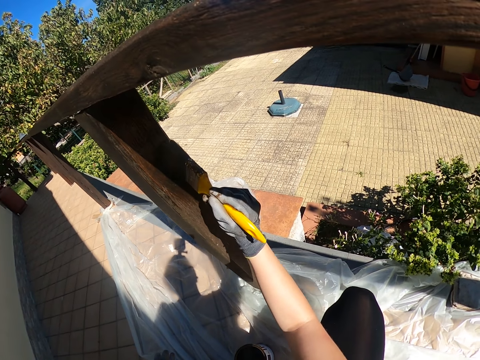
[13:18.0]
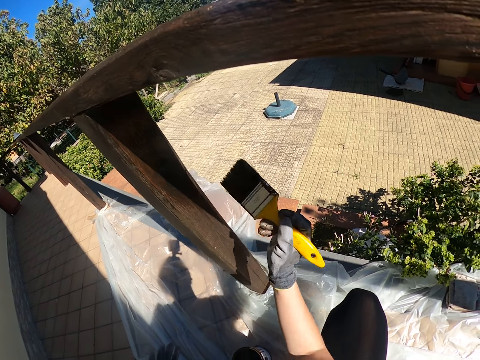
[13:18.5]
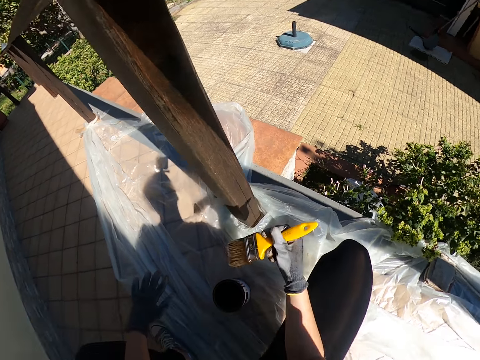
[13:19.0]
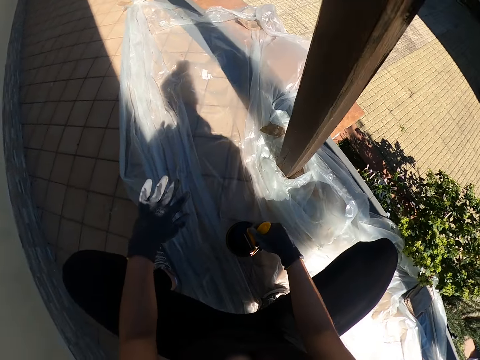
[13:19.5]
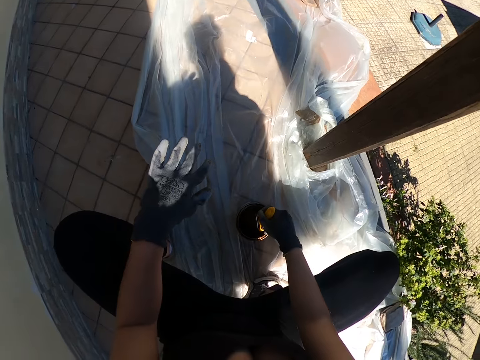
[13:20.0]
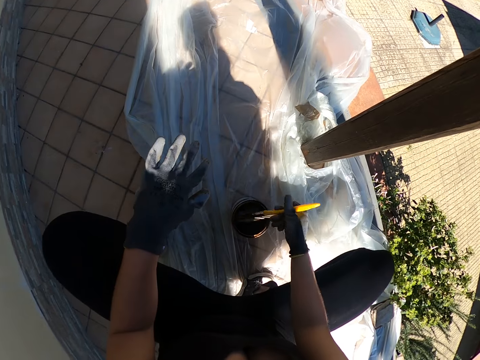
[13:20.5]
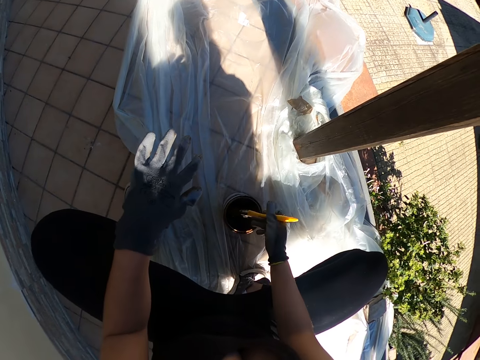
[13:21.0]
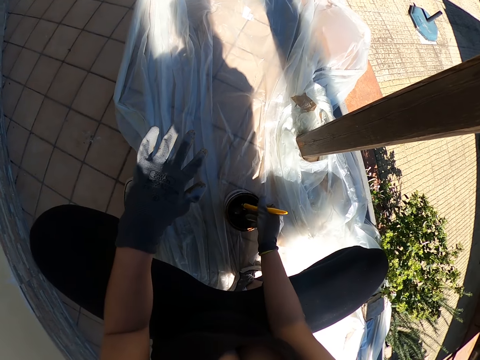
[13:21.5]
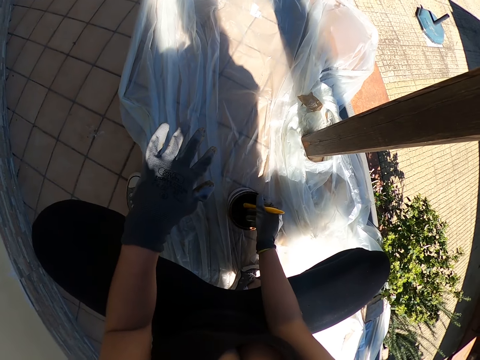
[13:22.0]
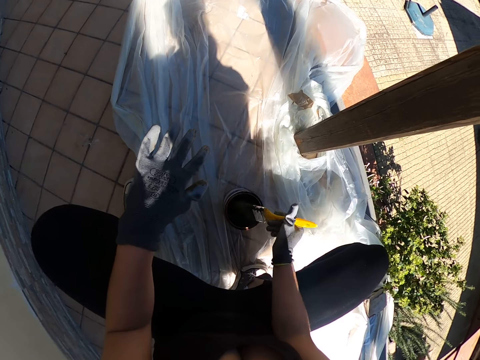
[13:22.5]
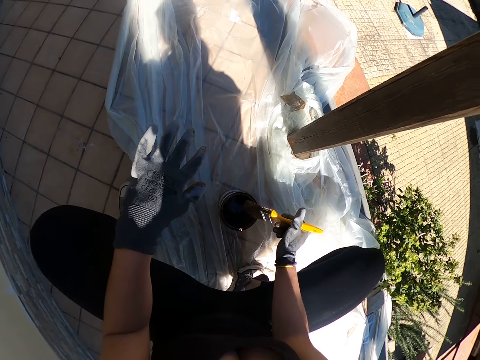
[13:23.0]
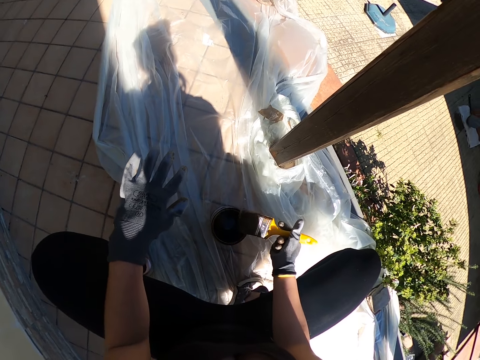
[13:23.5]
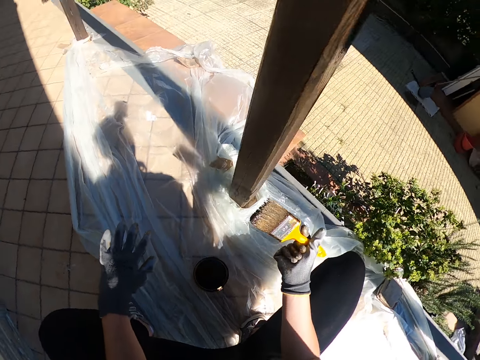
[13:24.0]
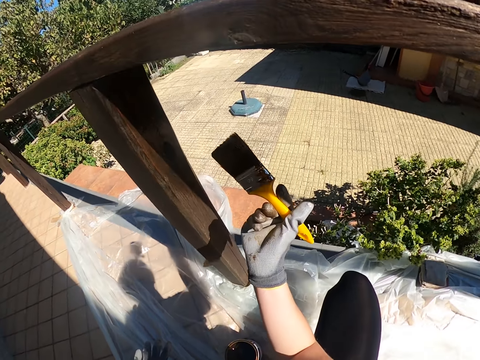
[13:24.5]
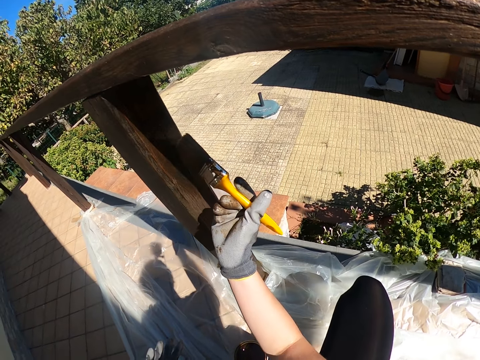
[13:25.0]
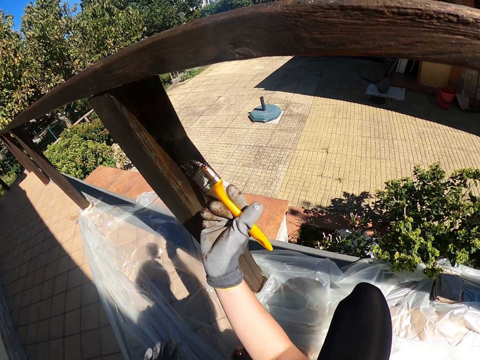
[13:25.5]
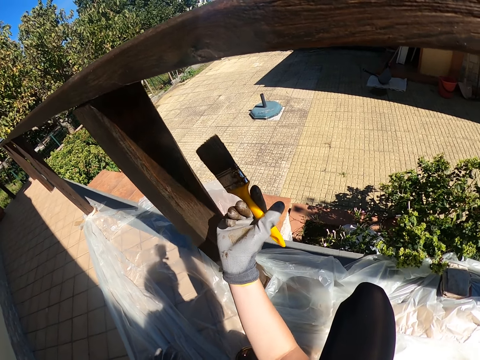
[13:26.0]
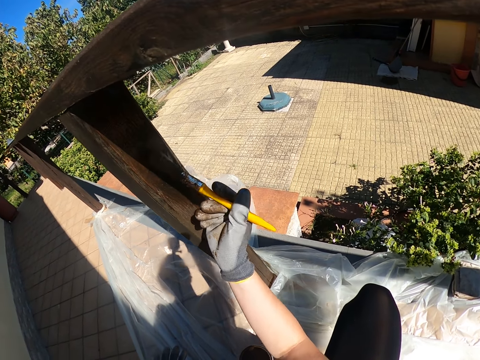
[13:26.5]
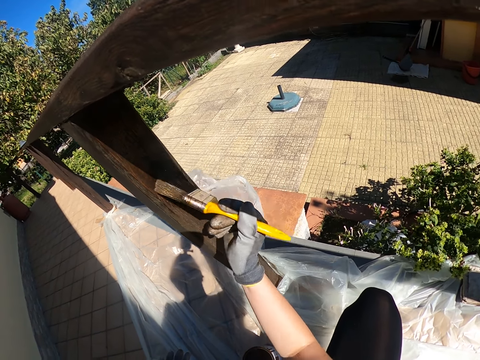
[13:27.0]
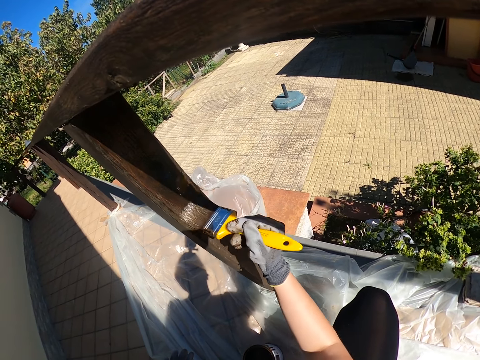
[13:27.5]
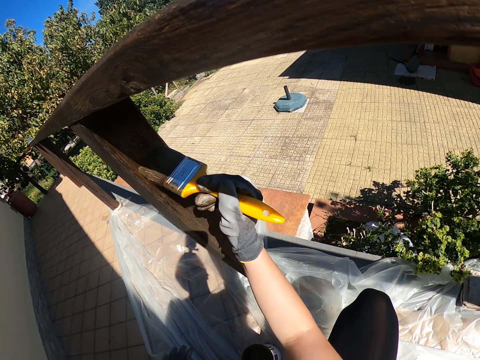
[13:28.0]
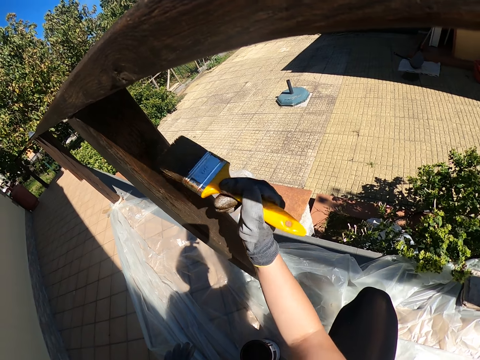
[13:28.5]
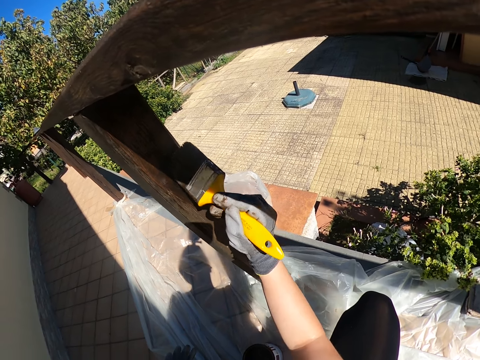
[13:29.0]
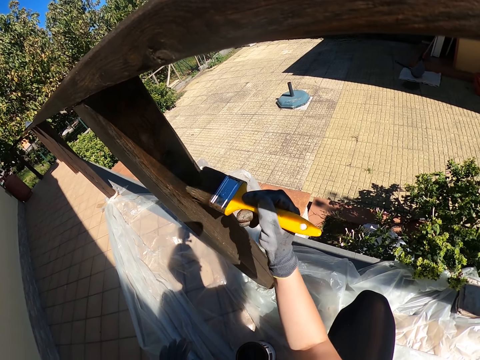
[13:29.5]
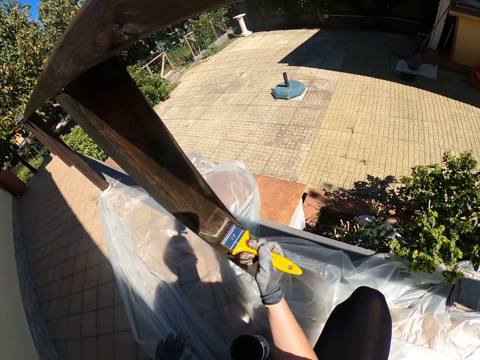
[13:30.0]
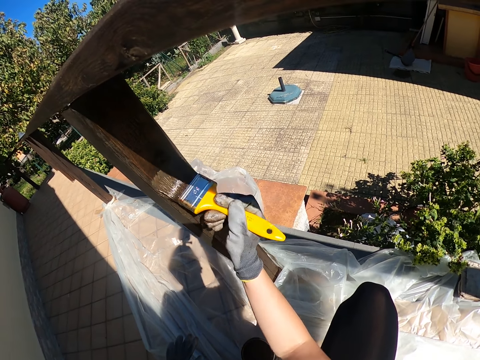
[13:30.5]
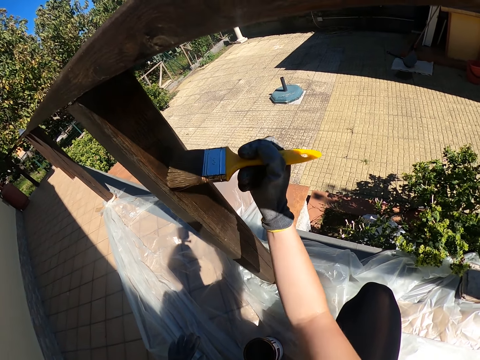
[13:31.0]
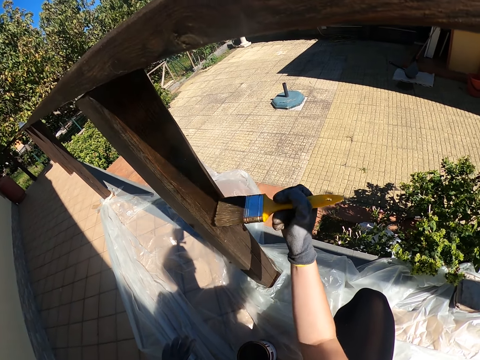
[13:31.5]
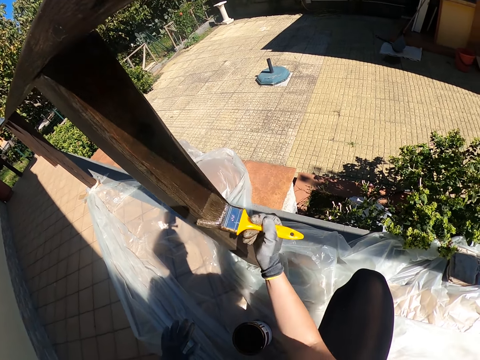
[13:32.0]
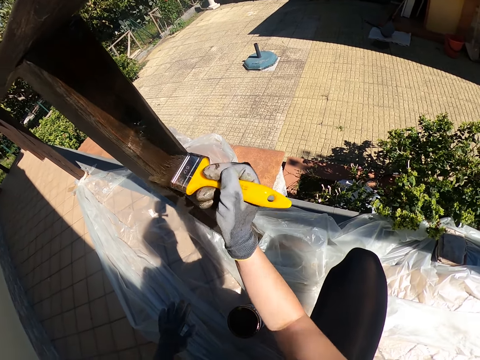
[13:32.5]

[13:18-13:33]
The camera wearer stops painting again. They take paint from the paint container again. They rub the paint brush on the inner side of the container again. They continue to paint the sides of the vertical panel again with a brush.

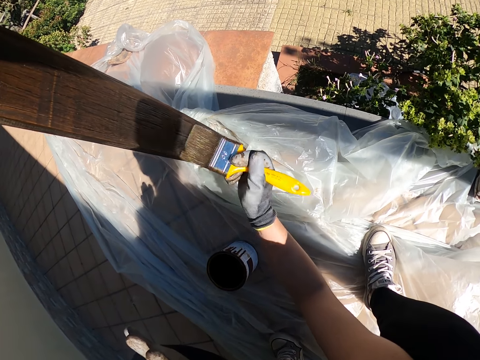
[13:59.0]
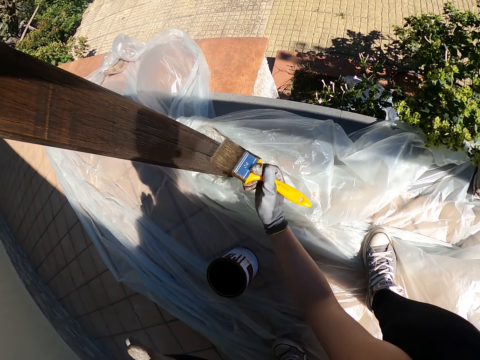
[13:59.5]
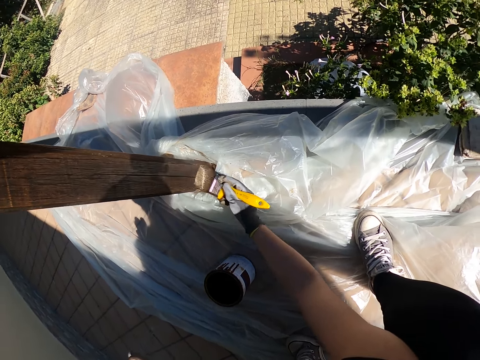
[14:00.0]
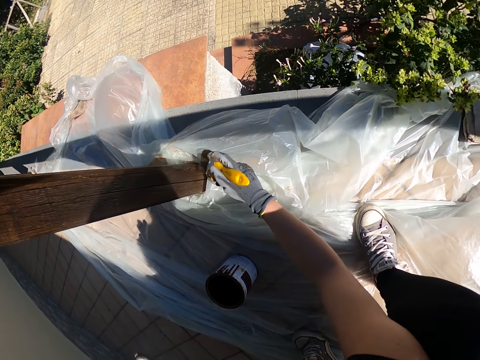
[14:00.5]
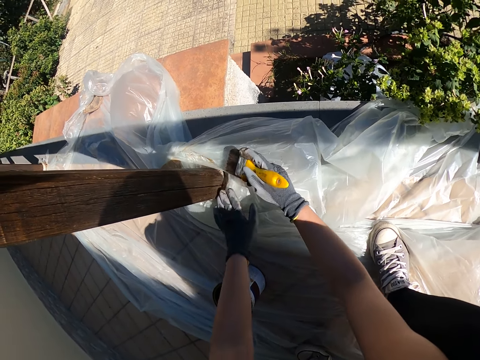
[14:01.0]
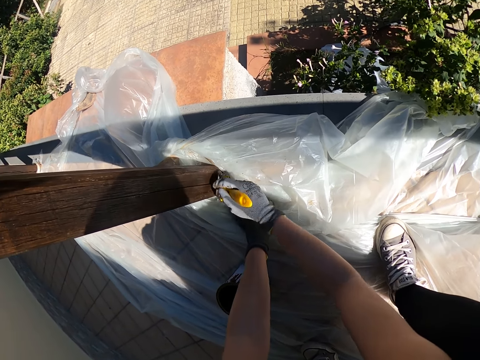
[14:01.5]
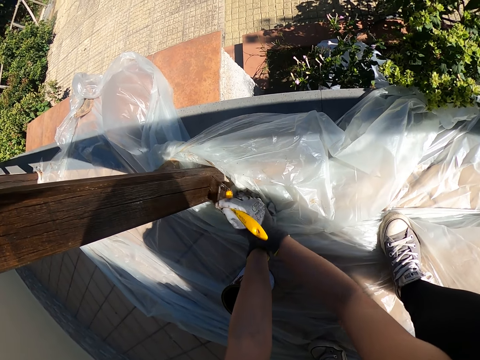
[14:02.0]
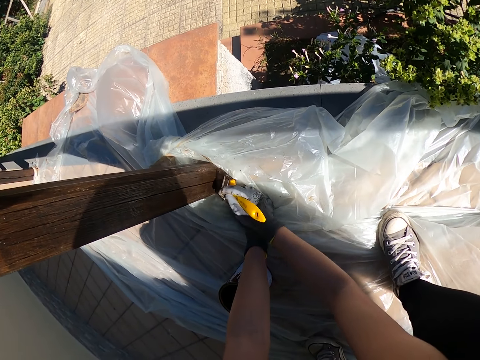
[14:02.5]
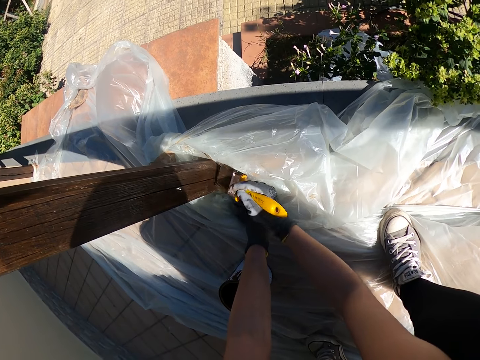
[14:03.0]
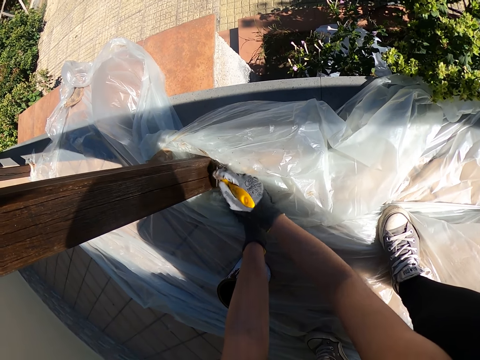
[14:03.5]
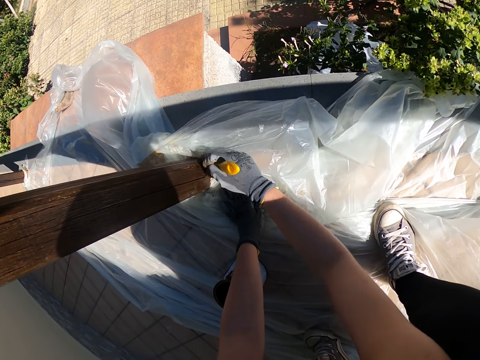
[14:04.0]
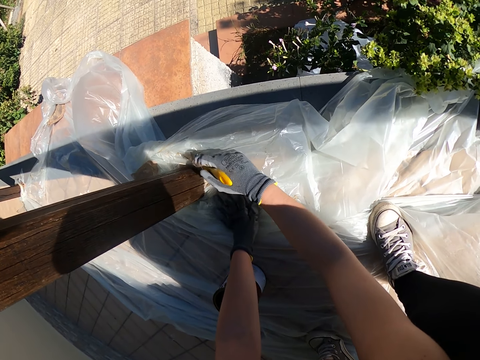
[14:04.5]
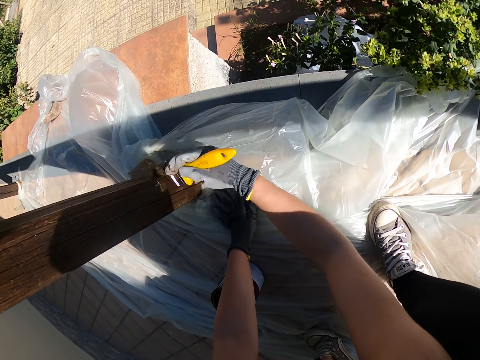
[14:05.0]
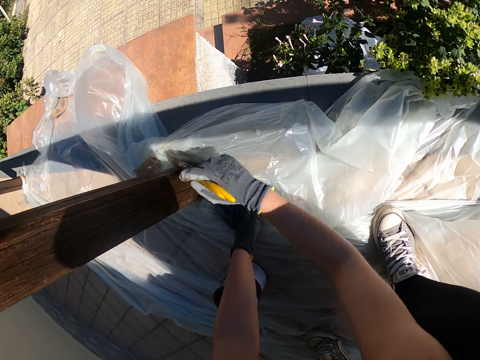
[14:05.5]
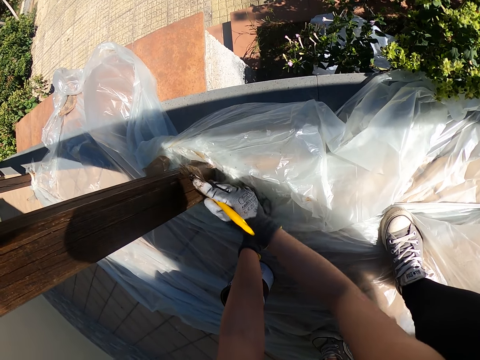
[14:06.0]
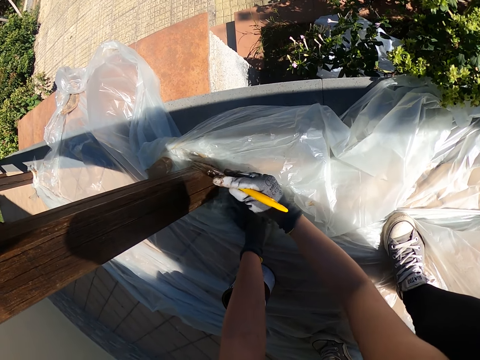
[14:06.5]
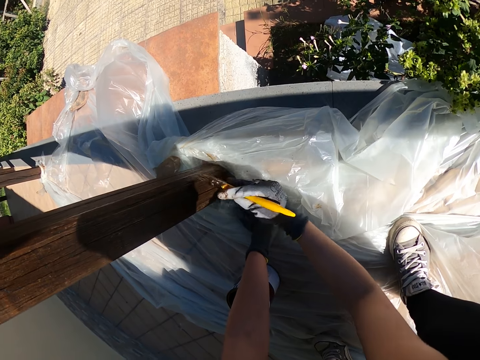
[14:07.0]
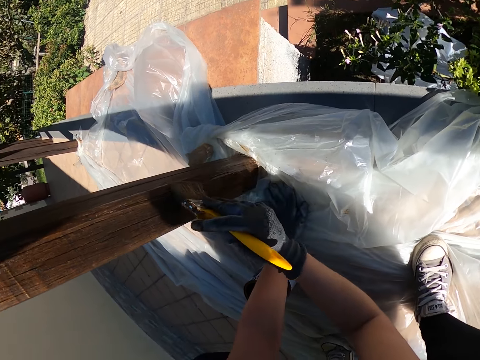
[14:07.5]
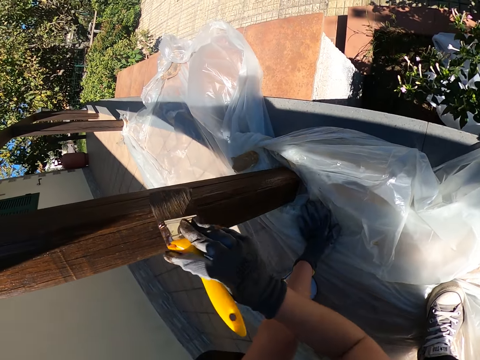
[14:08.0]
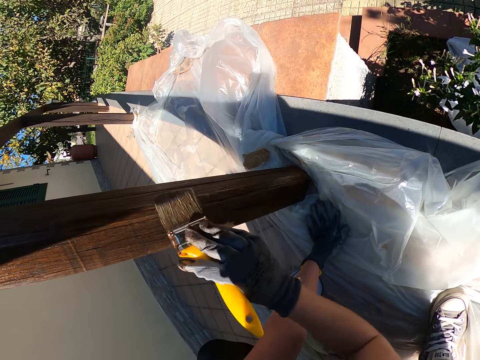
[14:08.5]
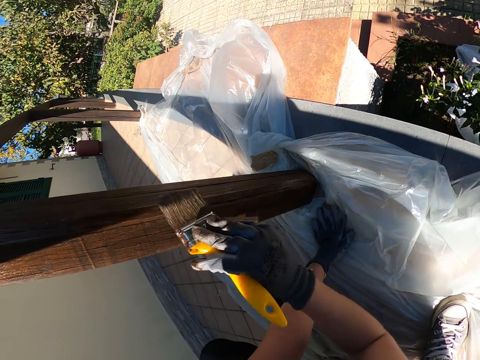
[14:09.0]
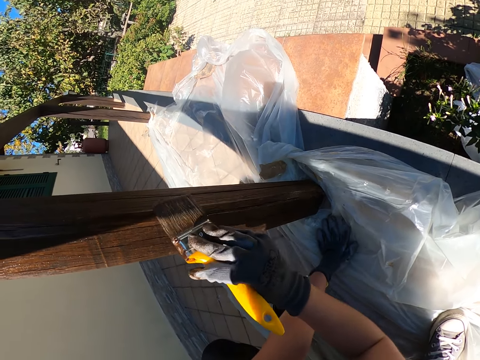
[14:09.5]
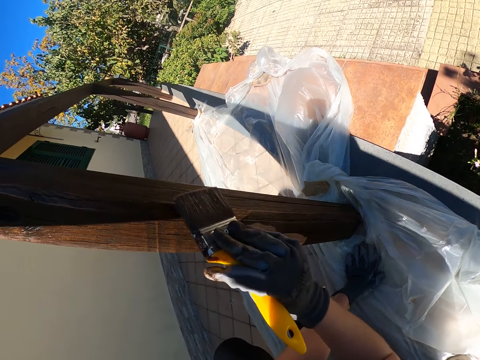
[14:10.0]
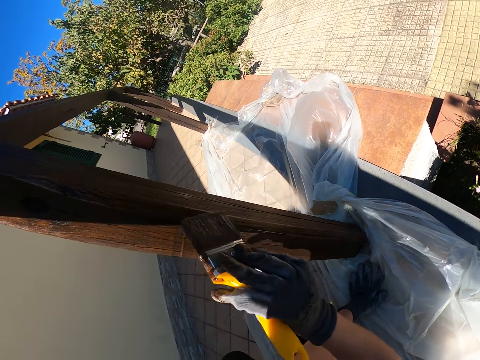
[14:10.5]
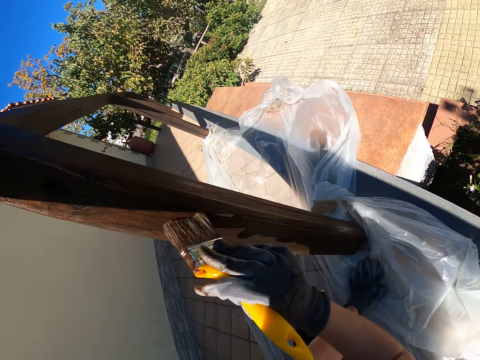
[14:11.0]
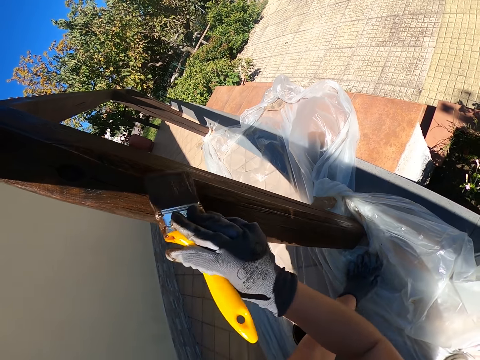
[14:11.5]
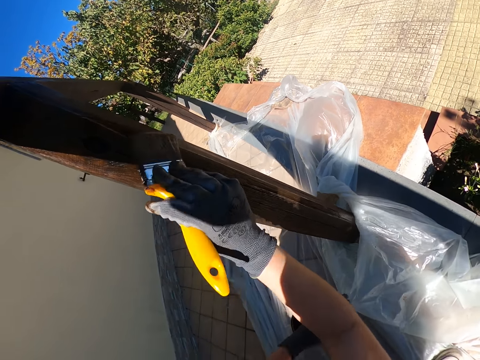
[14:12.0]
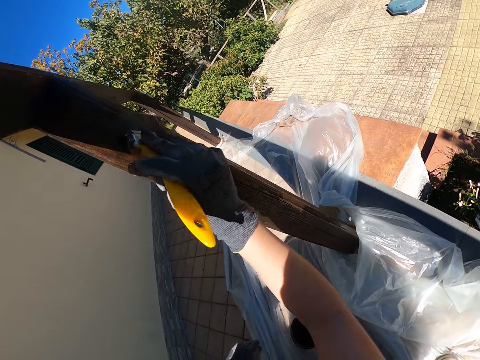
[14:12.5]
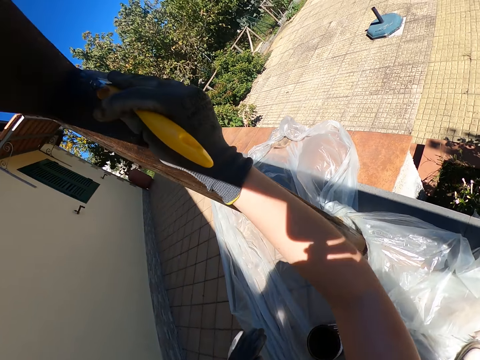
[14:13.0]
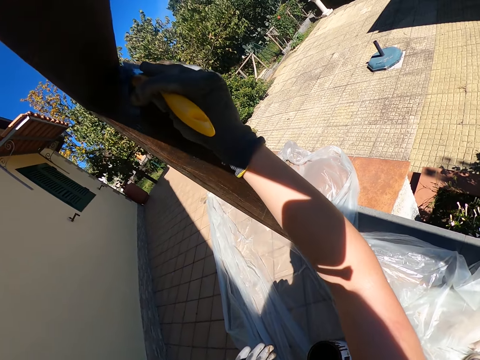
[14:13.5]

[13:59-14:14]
The camera wearer touches the polythene paper. She uses her left hand to hold down the nylon on the floor. She continues painting the wood. She removes her left hand from the nylon on the floor.
